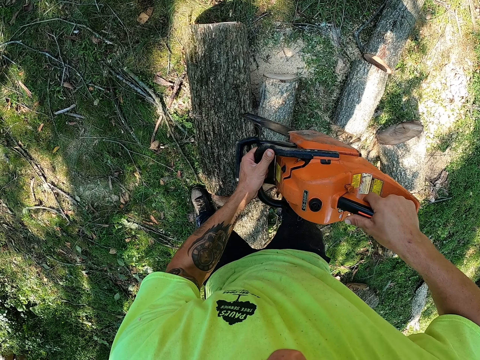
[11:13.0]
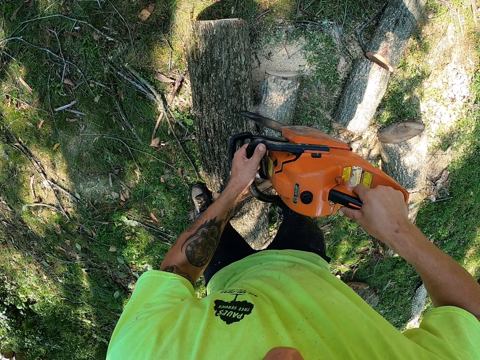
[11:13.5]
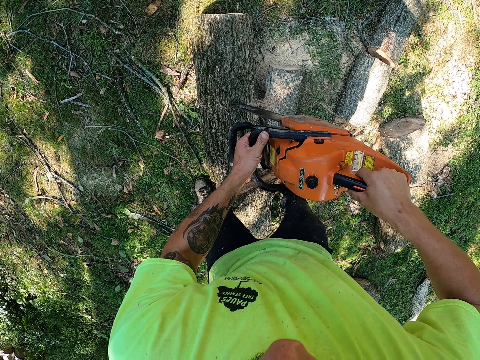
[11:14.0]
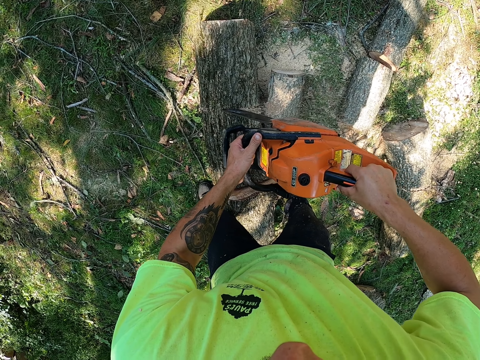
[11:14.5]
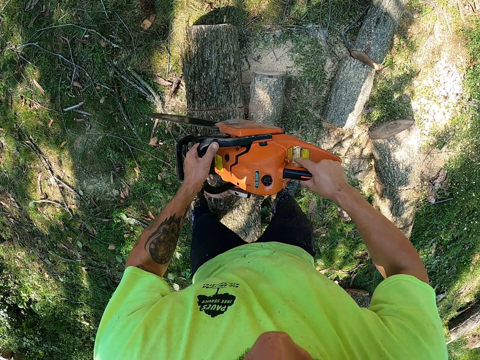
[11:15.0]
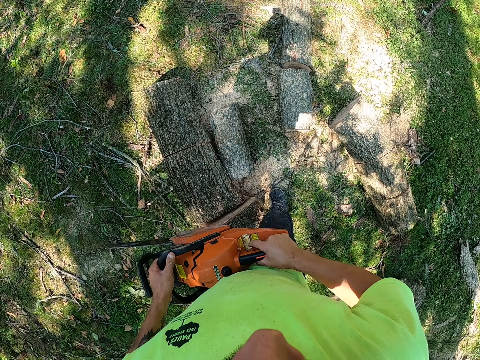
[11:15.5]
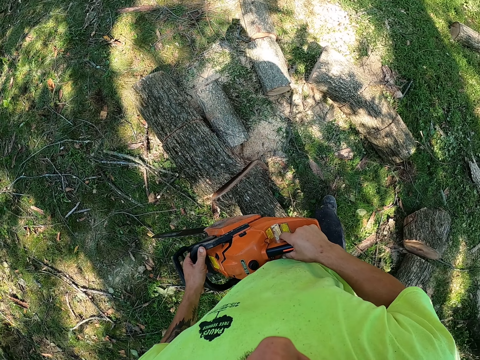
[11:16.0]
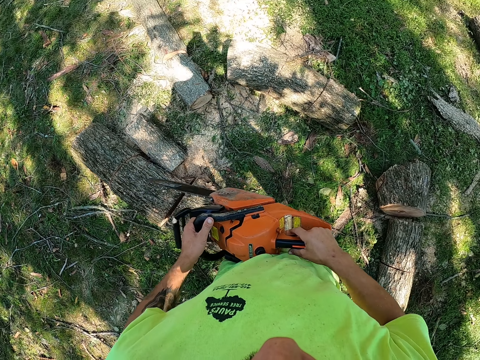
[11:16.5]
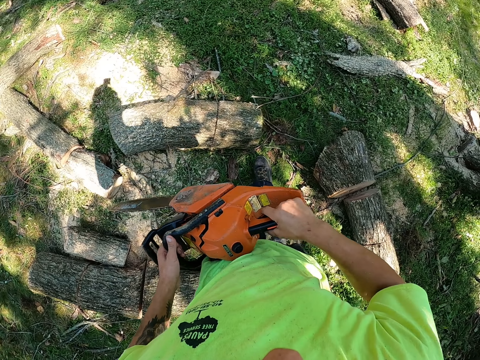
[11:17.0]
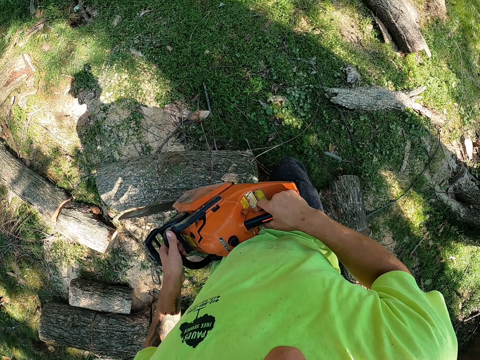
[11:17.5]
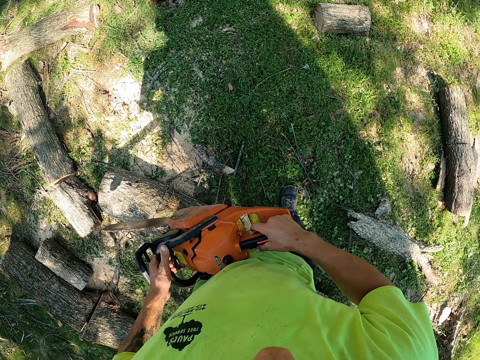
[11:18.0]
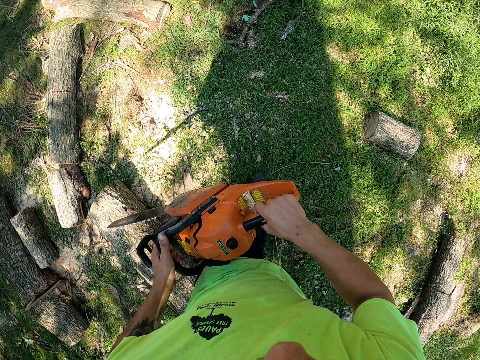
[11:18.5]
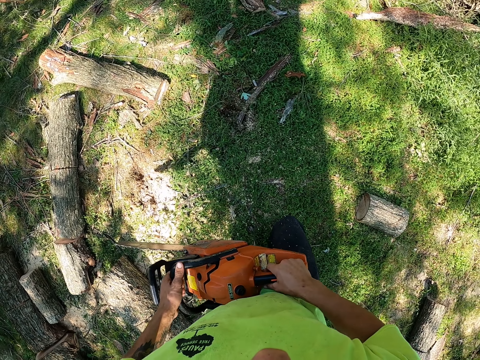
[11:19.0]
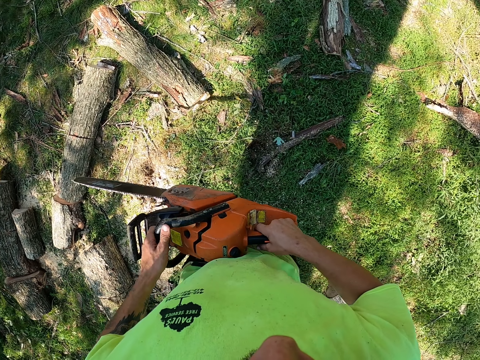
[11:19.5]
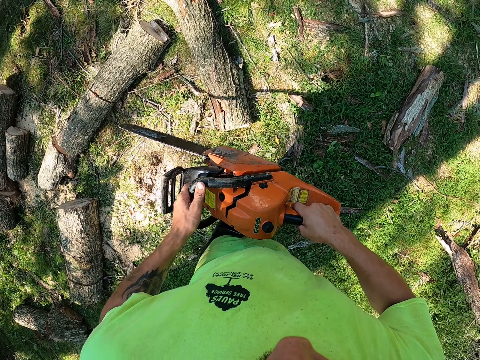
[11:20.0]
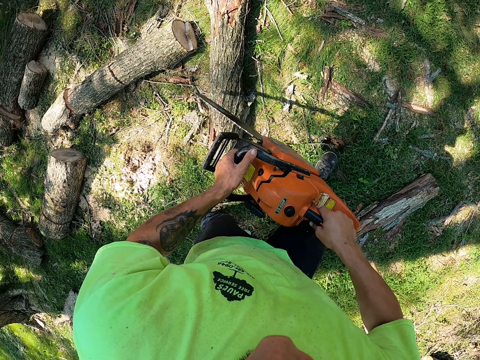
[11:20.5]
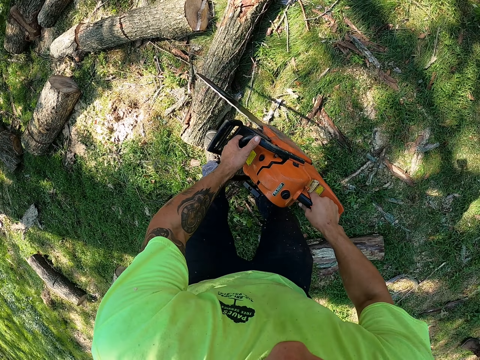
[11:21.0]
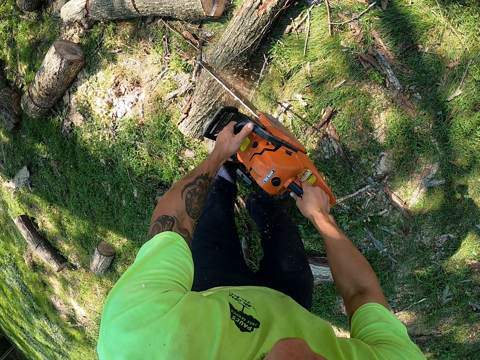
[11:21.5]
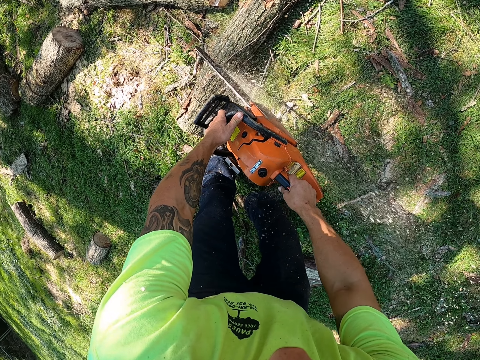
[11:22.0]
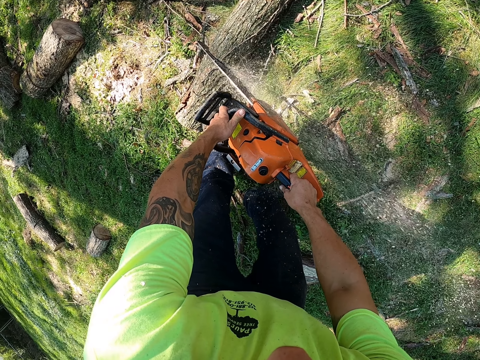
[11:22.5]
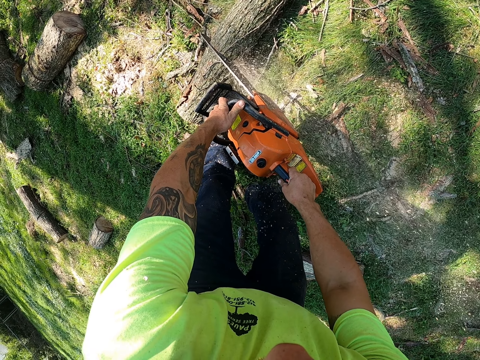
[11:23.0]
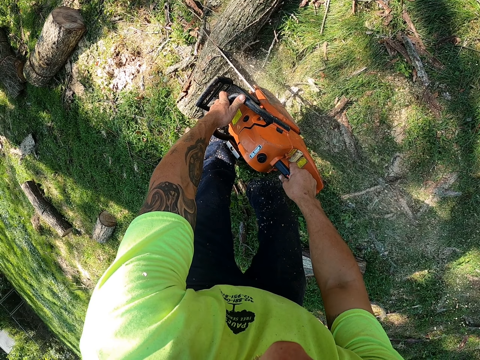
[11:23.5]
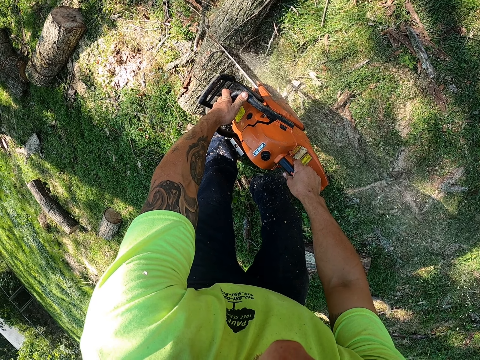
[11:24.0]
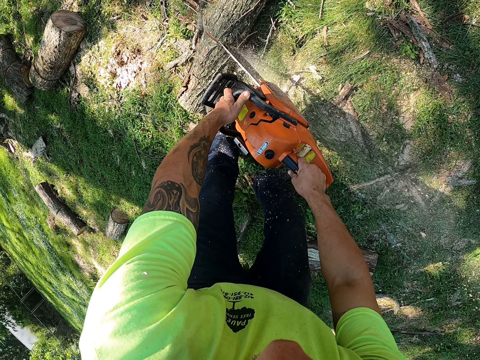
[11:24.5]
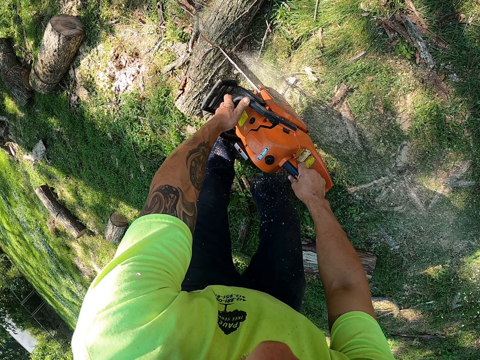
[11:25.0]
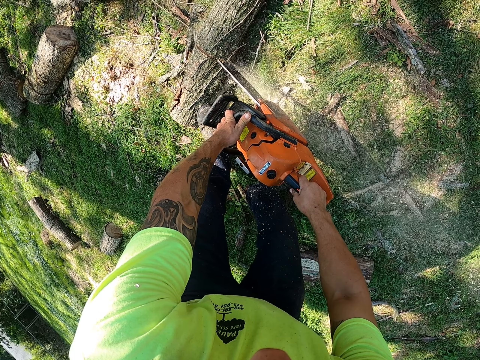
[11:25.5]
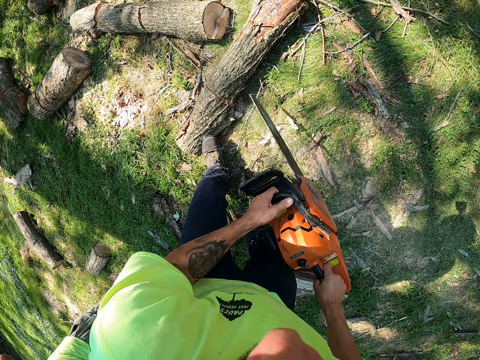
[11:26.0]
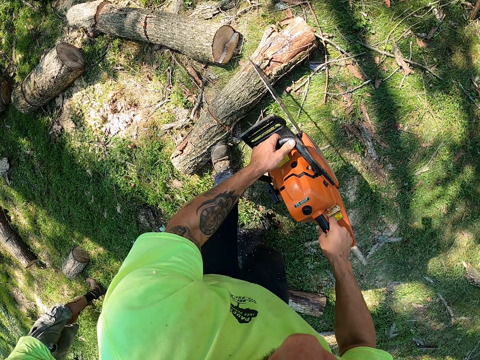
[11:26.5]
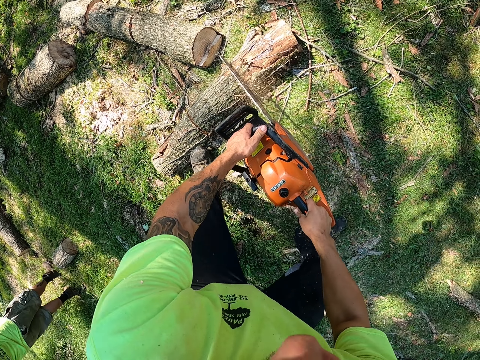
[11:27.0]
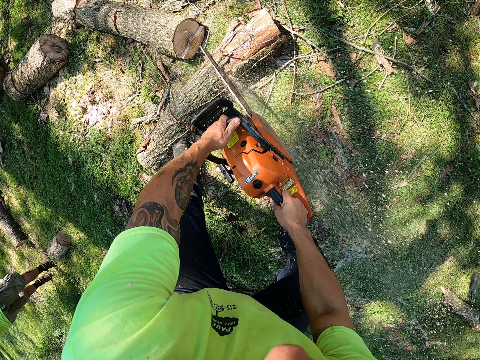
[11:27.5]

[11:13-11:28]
The camera wearer cuts a timber on the ground with the chainsaw in his hands.

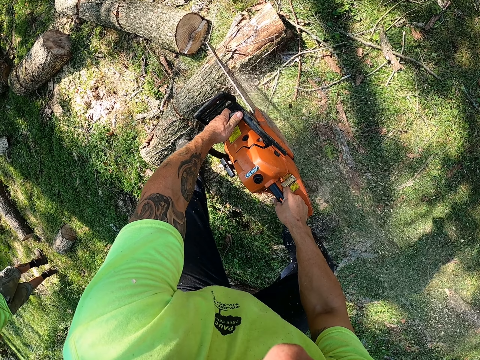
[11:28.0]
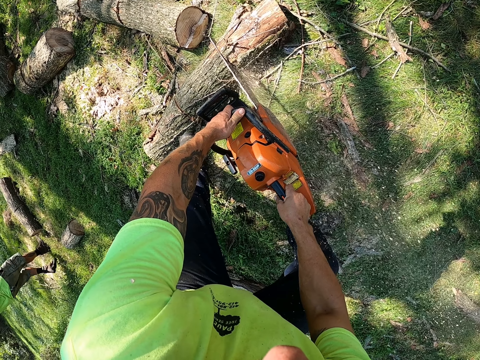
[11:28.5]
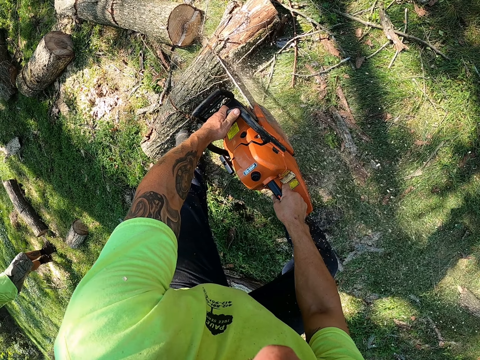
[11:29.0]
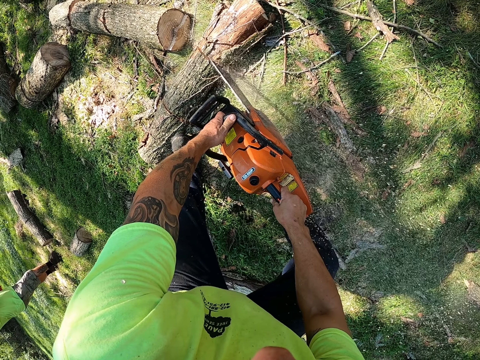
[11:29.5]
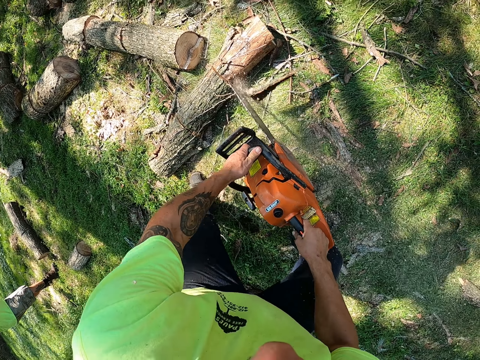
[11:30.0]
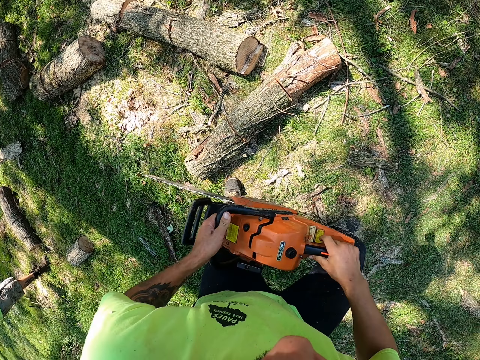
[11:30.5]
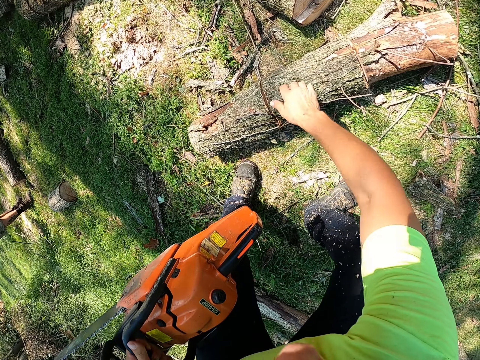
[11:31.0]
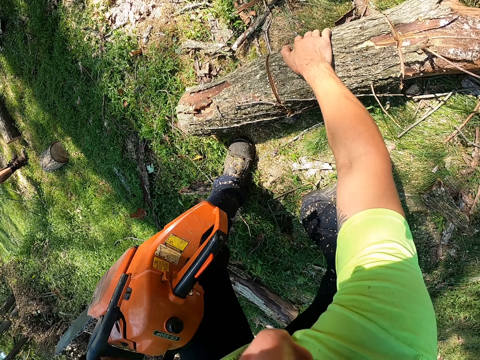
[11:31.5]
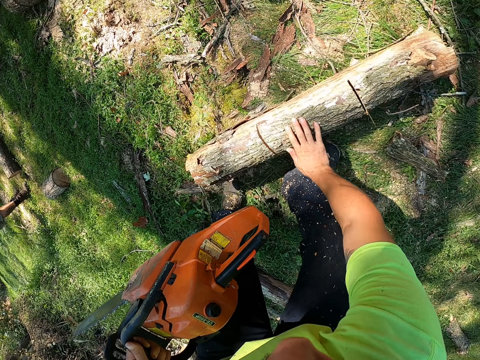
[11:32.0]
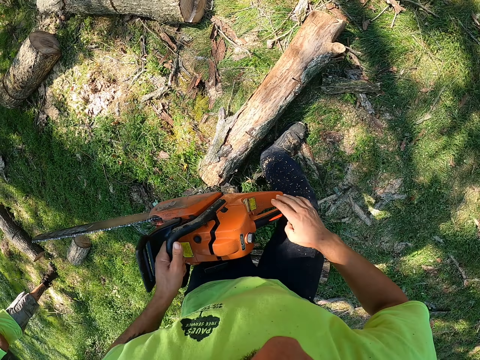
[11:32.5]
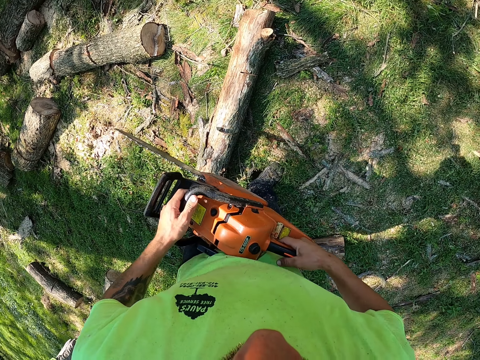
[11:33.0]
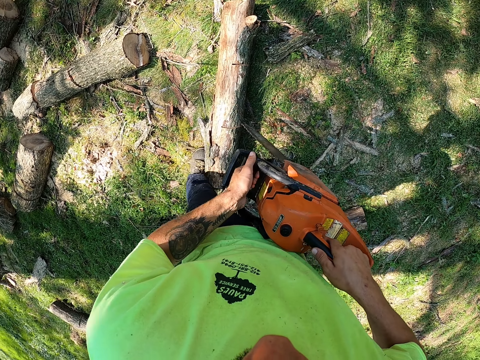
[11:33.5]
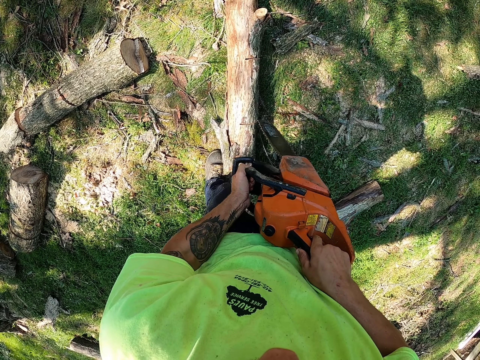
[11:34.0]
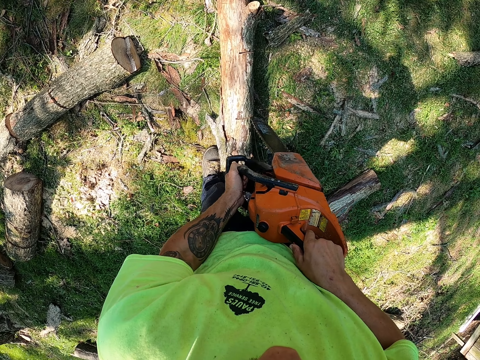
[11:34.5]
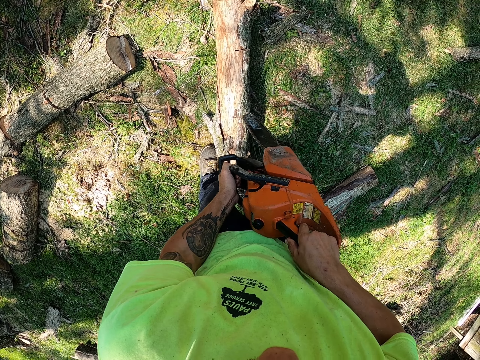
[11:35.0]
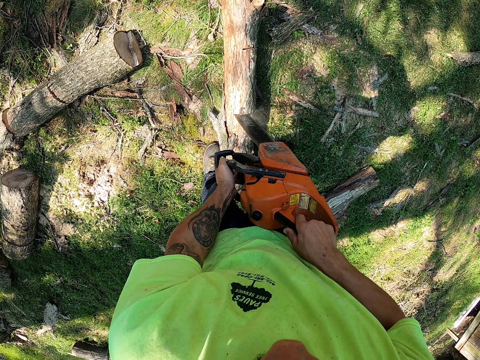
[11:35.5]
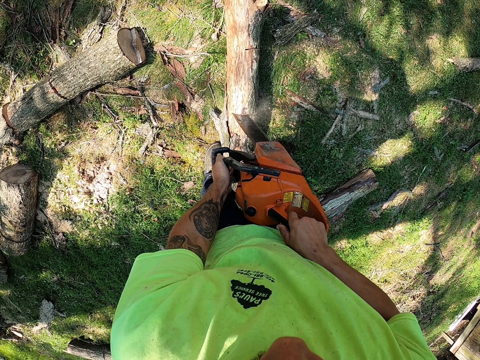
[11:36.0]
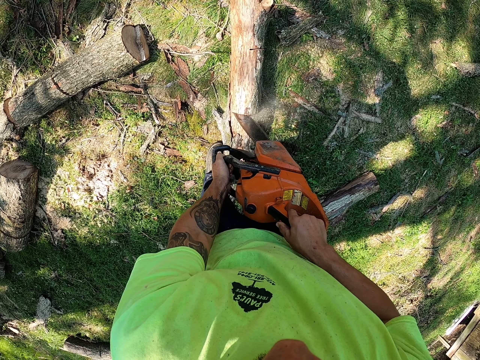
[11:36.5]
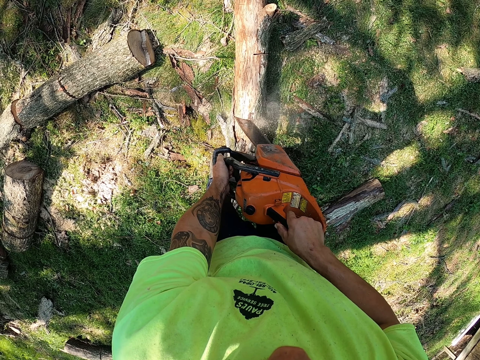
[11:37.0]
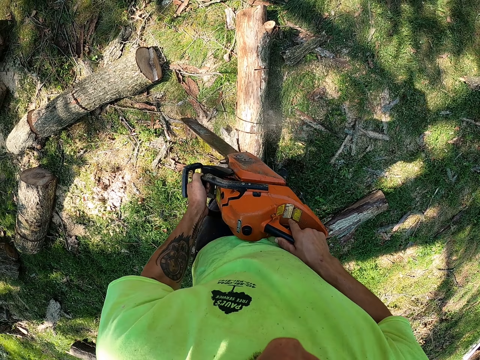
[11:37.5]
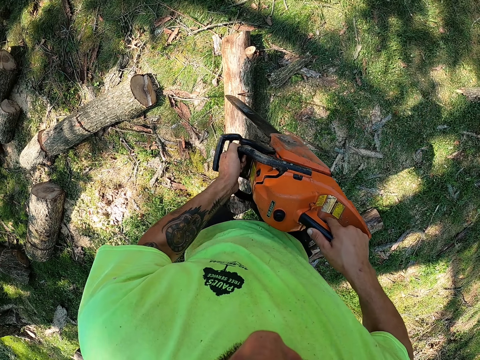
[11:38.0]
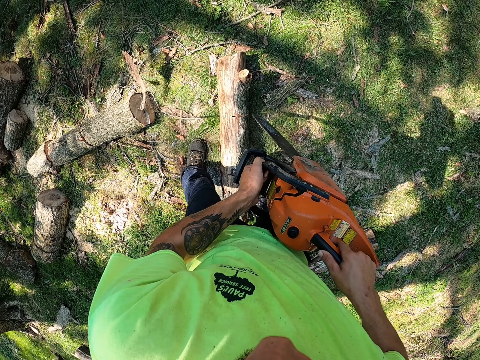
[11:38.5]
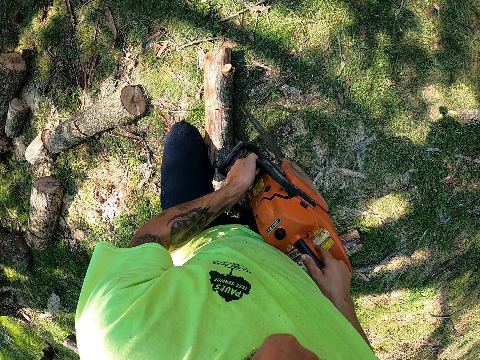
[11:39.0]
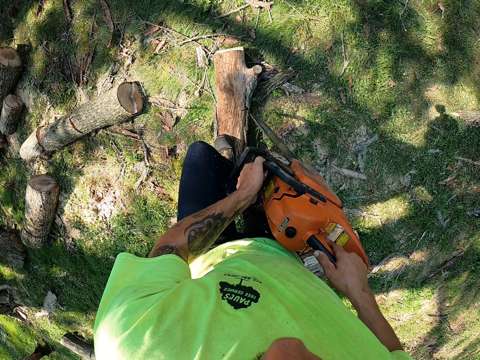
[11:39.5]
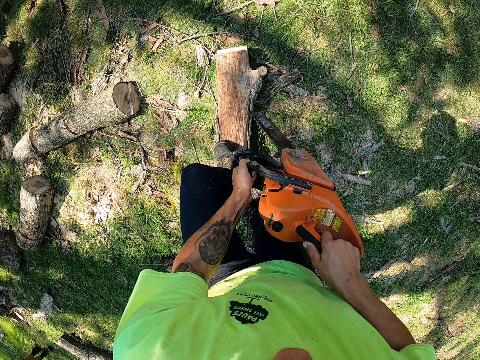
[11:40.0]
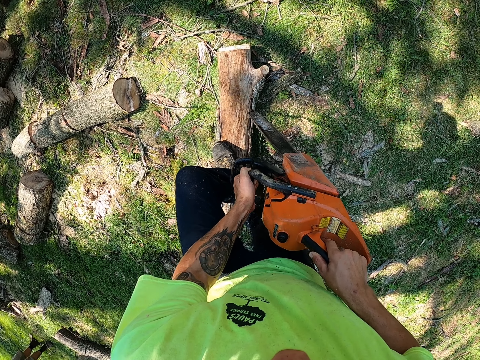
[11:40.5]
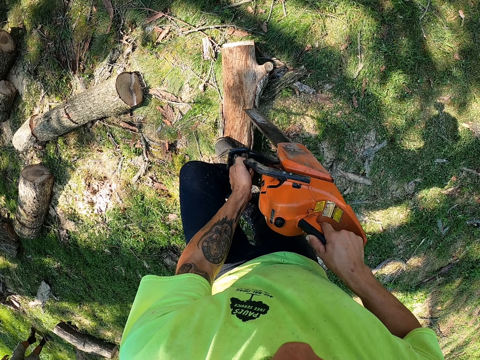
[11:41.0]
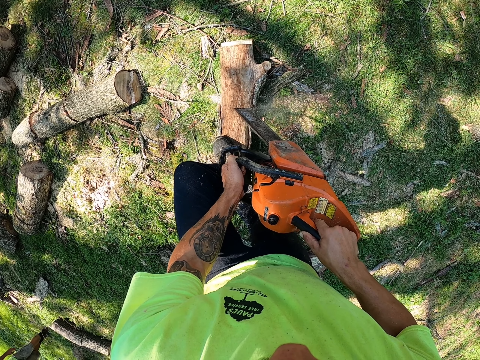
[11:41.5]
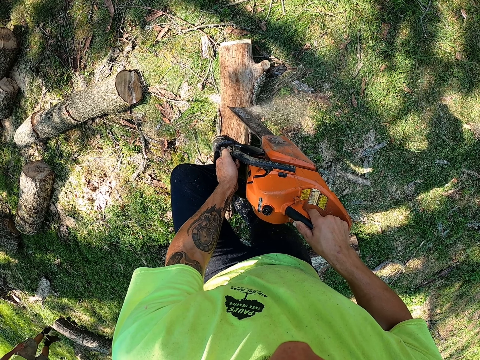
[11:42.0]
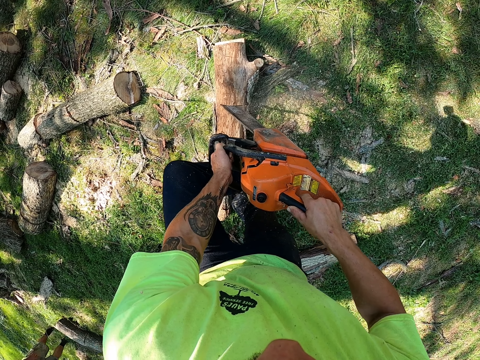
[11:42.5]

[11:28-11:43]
The camera wearer turns the timber on the ground with his right hand. He holds the chainsaw with his hands. He cuts a timber on the ground with the chainsaw in his hands.
